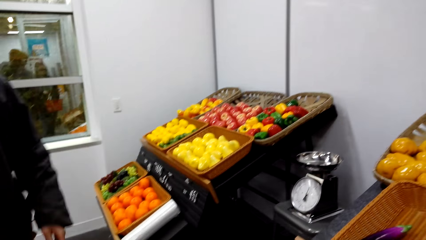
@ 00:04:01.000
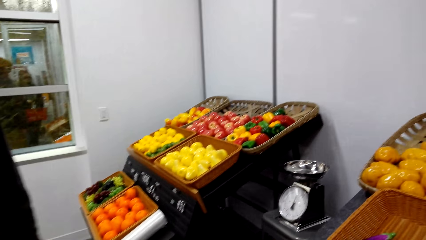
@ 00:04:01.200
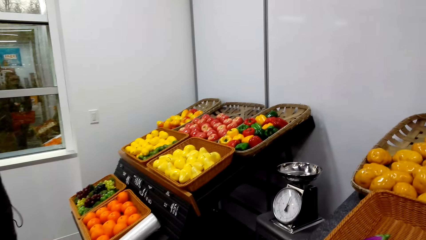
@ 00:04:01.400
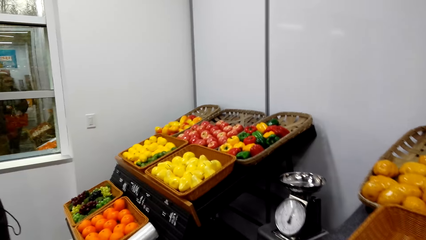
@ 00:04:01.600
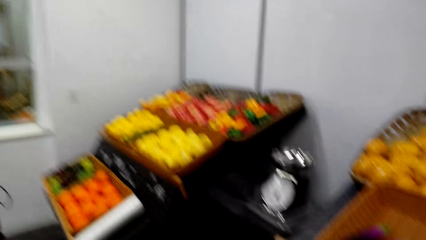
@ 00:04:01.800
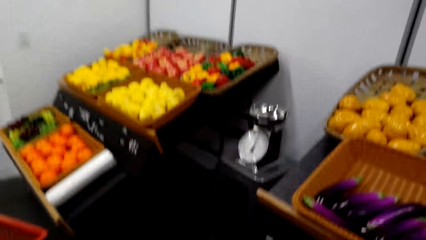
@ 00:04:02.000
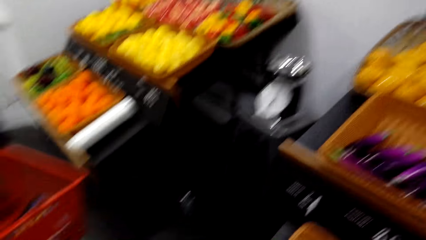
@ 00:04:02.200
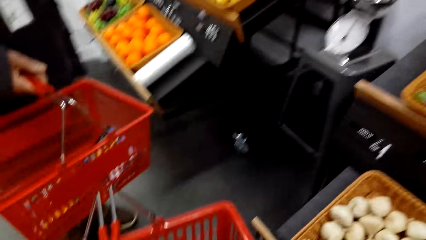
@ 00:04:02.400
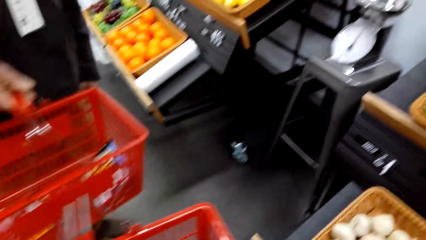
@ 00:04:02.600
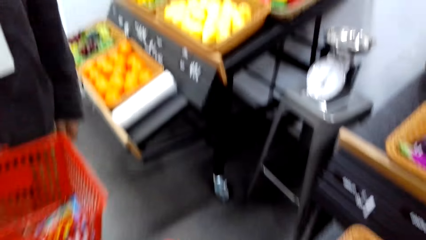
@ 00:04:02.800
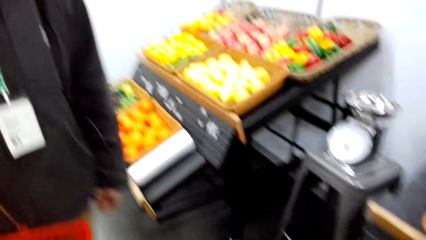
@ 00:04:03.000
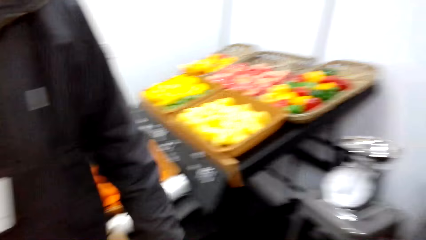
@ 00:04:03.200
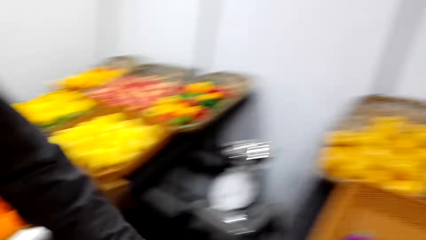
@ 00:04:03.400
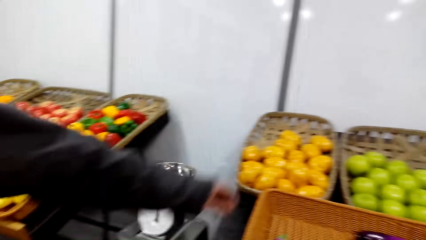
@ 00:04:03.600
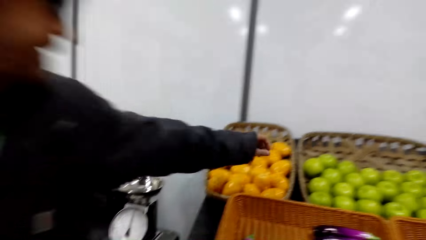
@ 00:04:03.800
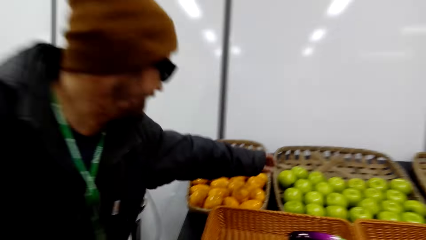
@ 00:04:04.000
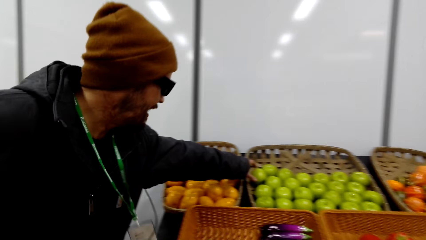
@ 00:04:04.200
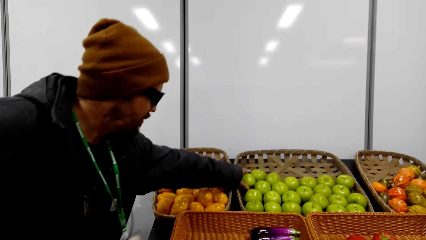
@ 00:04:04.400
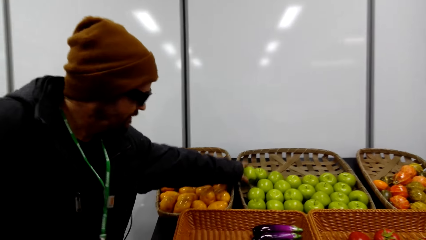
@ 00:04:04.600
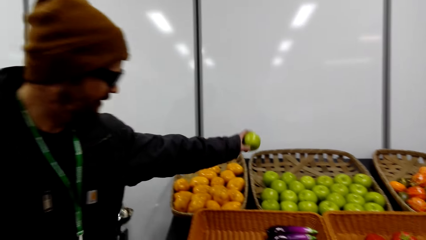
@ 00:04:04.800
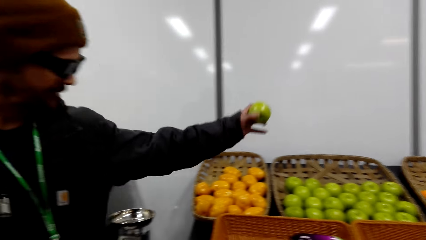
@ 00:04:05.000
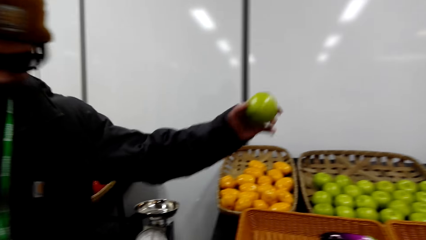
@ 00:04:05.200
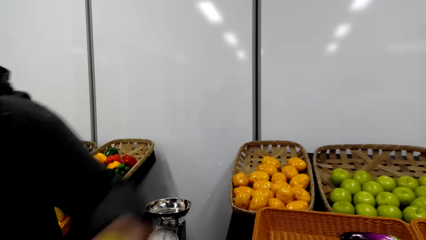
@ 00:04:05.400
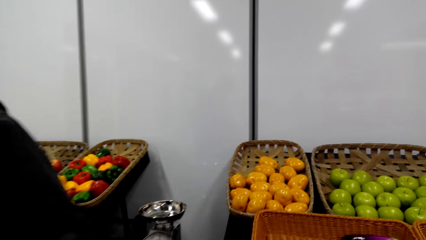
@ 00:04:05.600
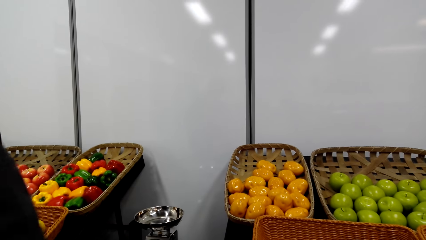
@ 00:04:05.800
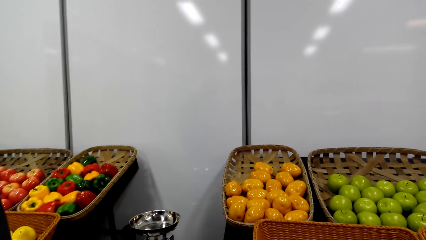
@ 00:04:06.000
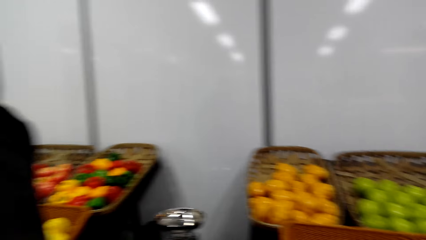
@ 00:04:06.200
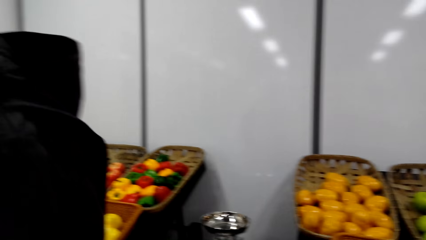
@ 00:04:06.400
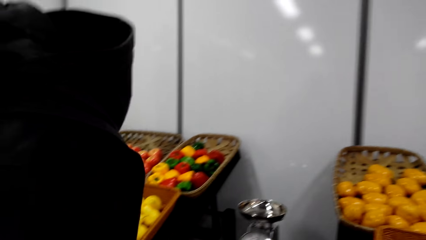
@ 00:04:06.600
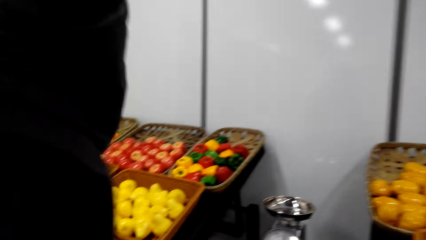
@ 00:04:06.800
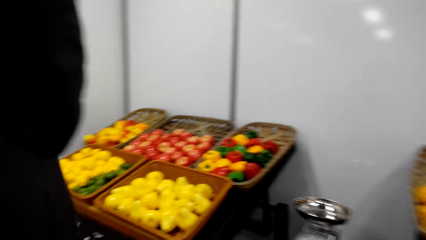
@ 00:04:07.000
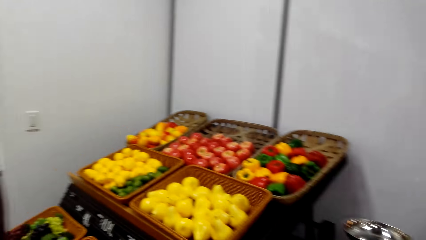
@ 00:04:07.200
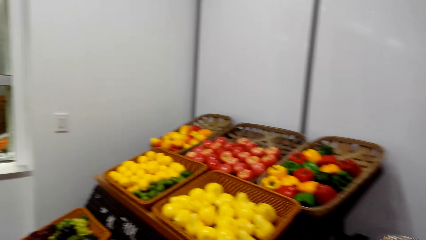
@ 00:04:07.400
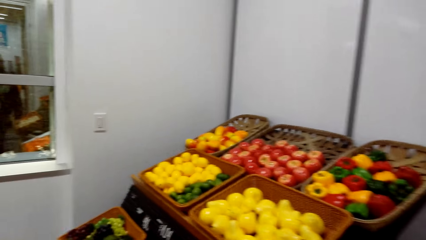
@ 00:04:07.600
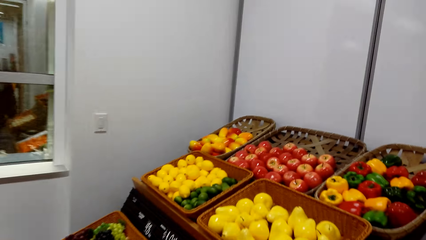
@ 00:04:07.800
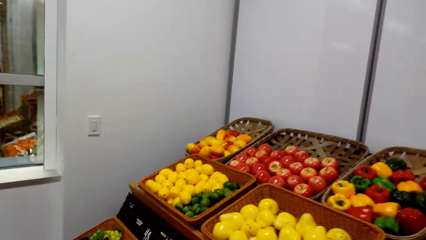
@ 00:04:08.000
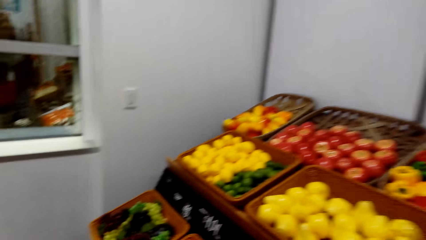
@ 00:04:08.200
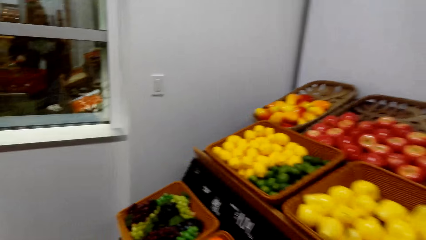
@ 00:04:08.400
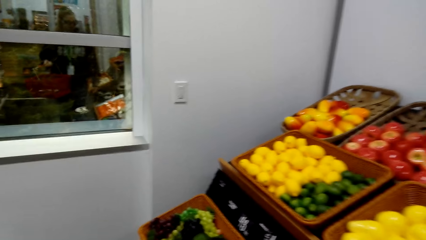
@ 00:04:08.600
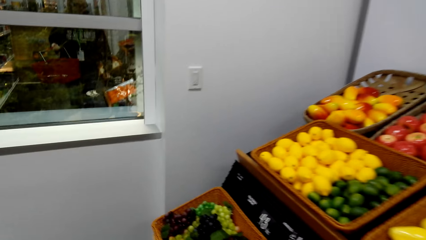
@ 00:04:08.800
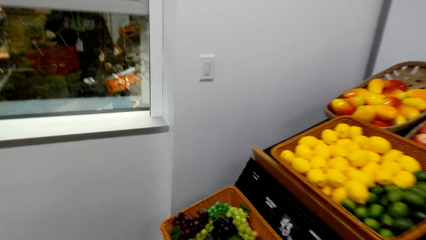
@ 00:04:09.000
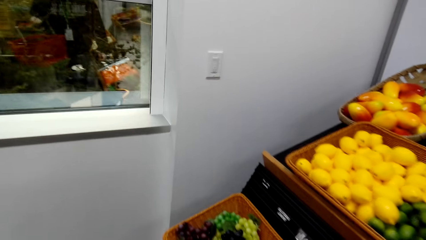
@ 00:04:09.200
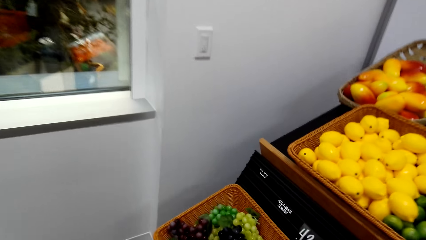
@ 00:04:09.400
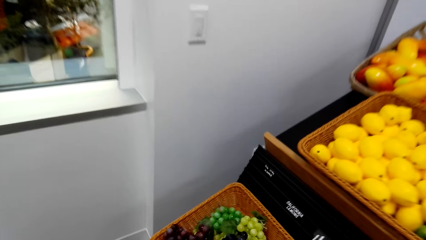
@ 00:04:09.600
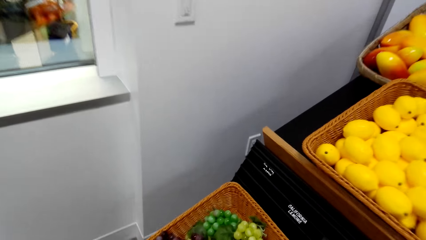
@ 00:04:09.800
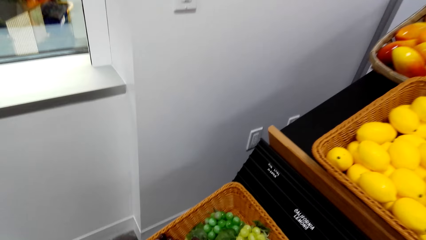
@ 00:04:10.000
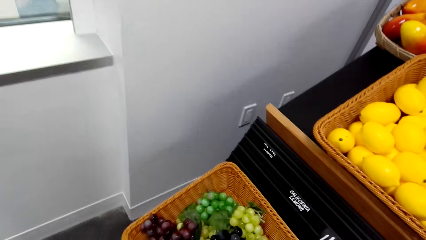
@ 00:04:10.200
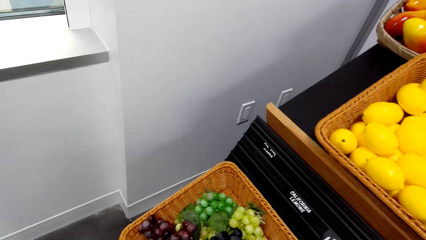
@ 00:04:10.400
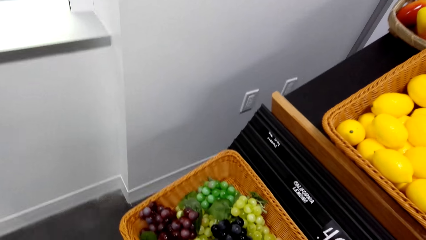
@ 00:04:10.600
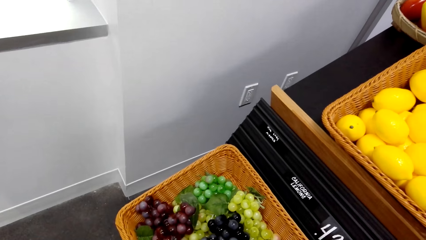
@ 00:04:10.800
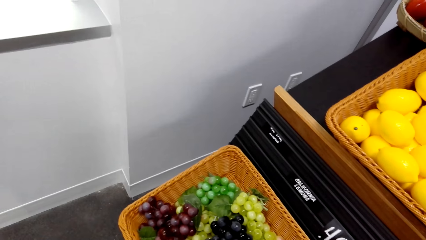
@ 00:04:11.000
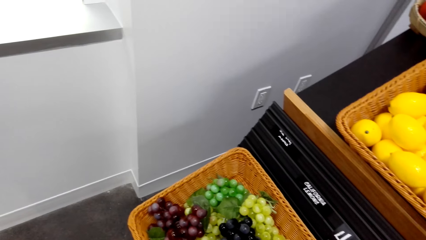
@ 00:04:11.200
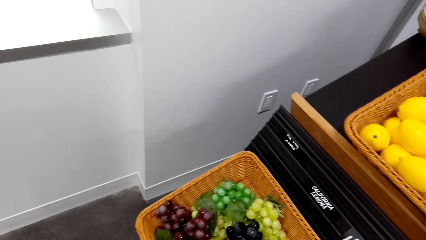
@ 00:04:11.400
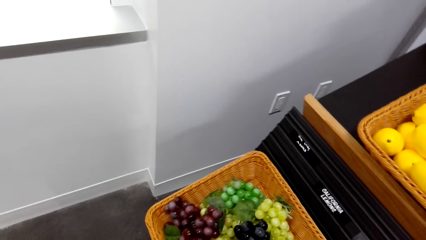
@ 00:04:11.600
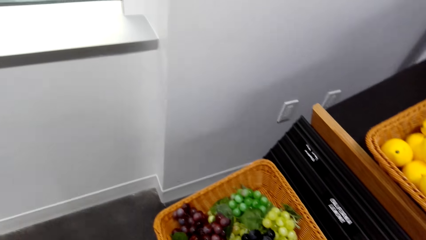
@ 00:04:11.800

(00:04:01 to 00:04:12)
The camera wearer dialogues with a man. They walk to the fruits area. The man picks the apple fruit. The camera wearer dialogues with the man. The man walks around. The camera wearer walks to the fruits area. They dialogue with the man.

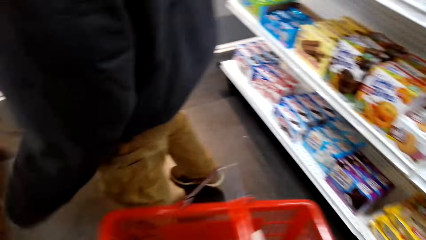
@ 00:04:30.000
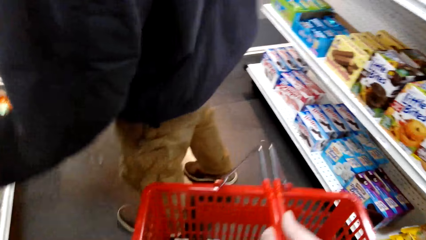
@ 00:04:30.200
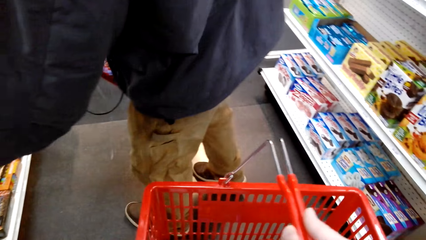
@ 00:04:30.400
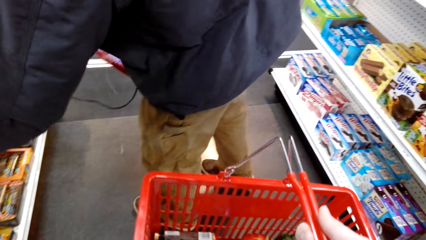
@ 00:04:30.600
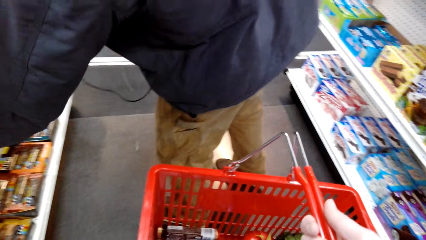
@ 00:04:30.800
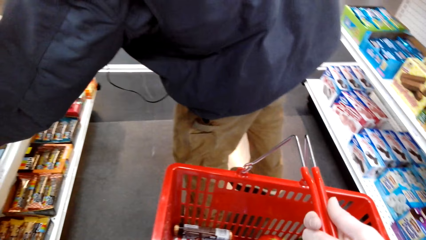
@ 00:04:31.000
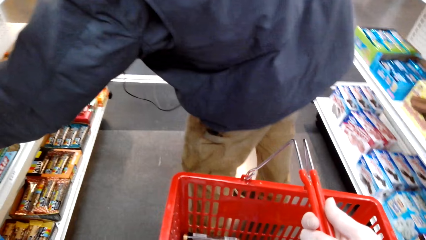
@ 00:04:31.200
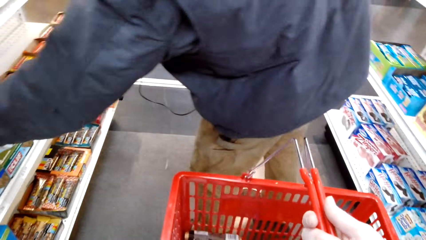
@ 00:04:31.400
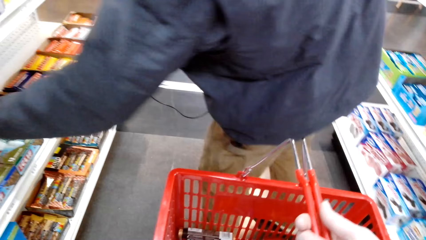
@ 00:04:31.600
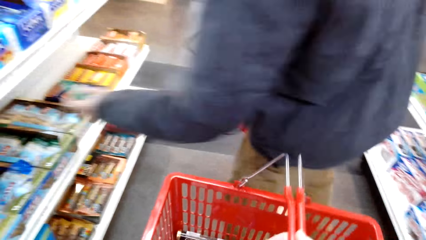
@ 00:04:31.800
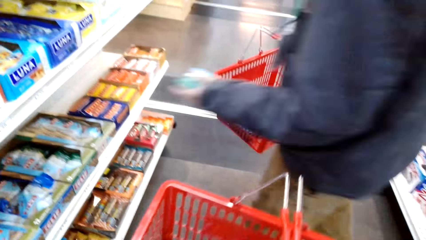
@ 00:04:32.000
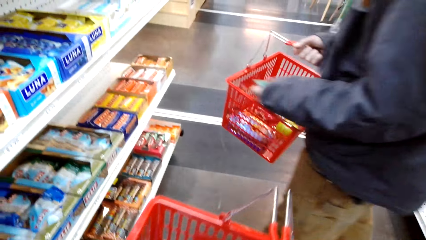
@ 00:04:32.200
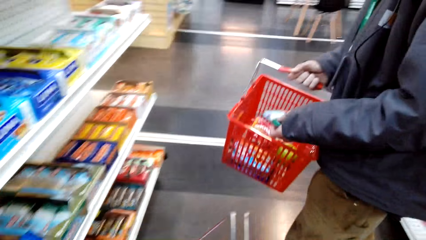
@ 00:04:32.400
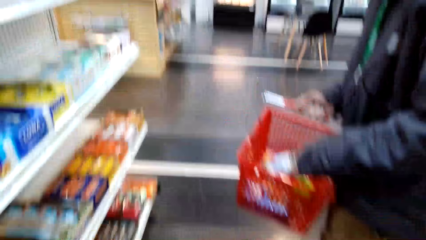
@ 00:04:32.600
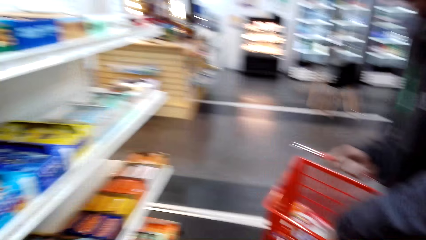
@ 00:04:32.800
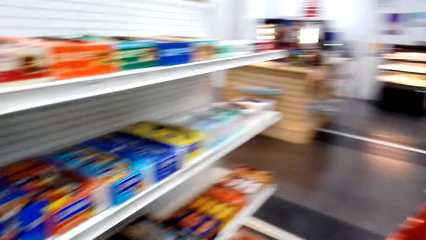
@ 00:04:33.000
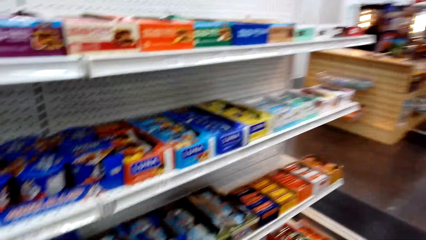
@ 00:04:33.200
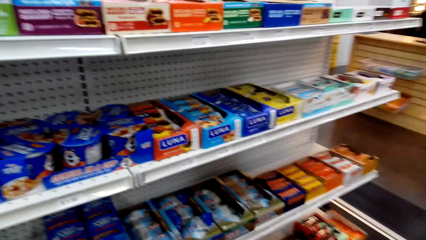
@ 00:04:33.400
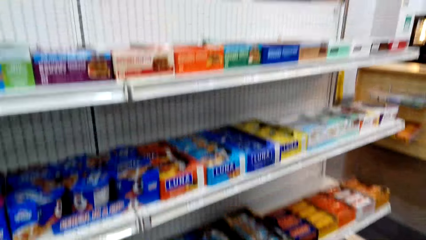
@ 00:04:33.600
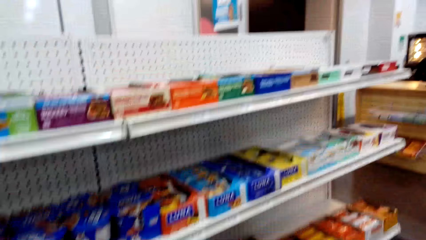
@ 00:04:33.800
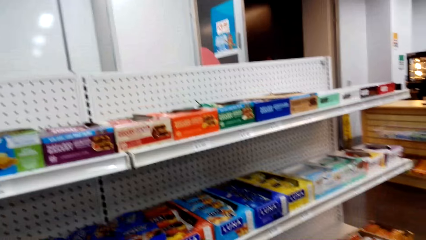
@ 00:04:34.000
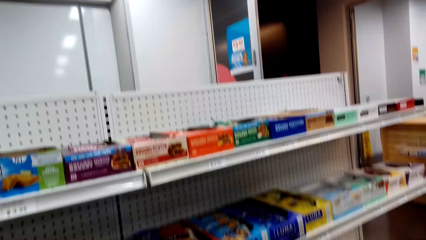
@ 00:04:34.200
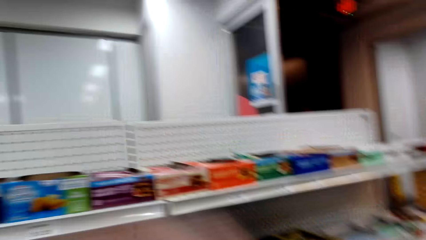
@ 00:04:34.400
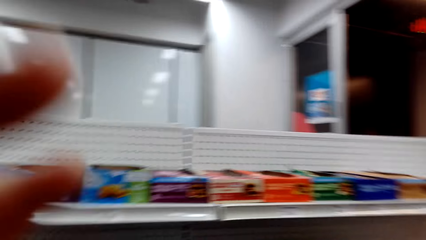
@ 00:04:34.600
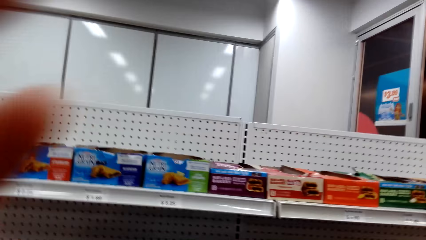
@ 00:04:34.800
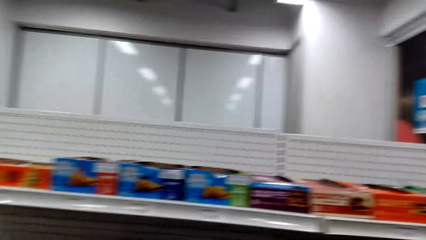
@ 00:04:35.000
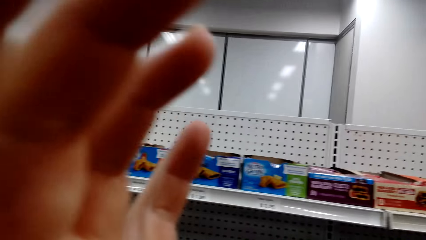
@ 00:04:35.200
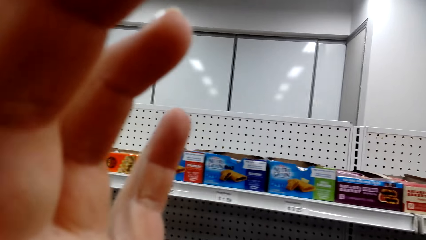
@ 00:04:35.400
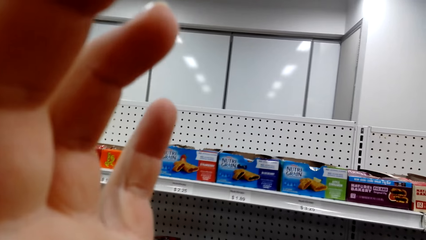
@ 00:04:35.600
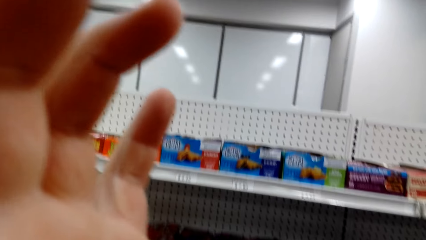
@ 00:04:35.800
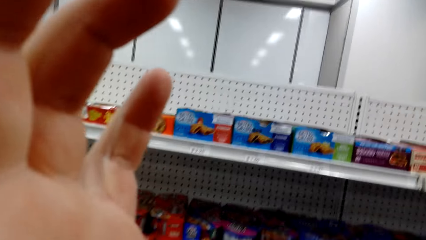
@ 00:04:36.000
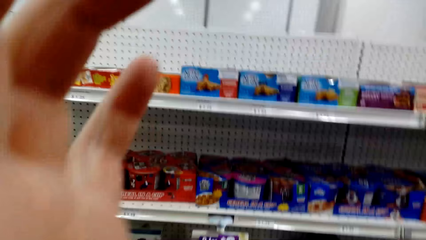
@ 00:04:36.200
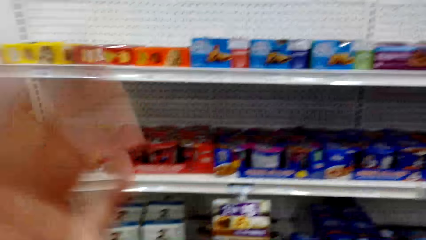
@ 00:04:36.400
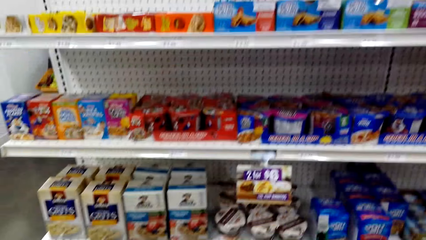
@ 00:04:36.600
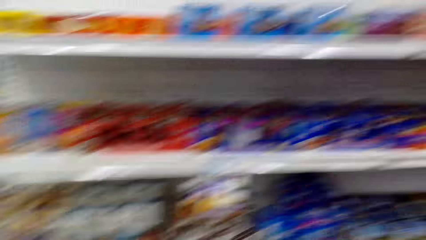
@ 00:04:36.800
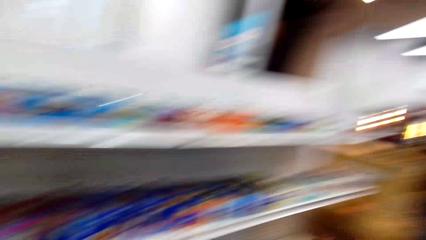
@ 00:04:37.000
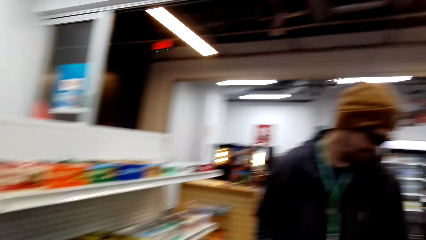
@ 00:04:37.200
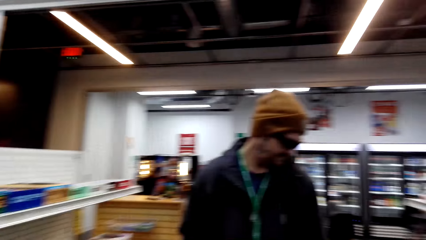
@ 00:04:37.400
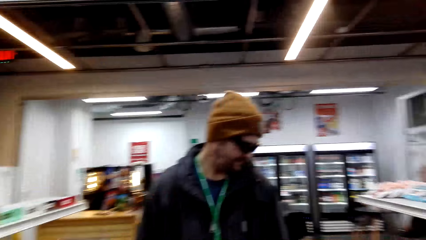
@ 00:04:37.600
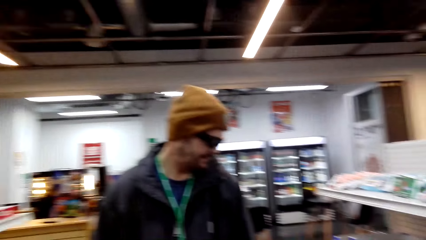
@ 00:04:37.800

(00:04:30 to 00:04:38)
A man picks the biscuits. The camera wearer lifts the hand.
